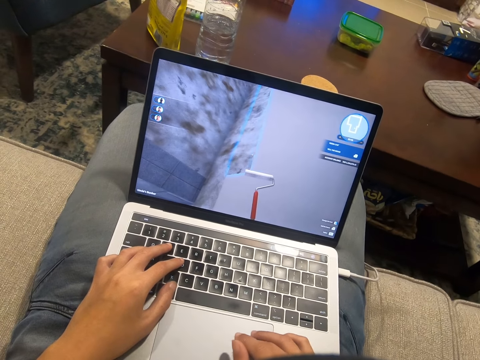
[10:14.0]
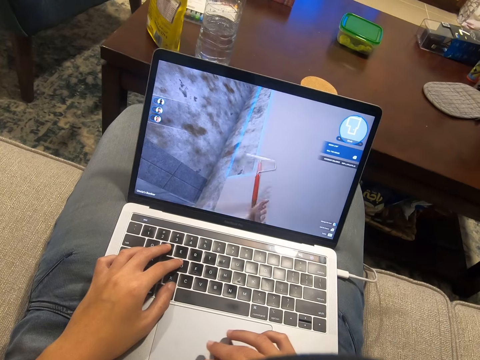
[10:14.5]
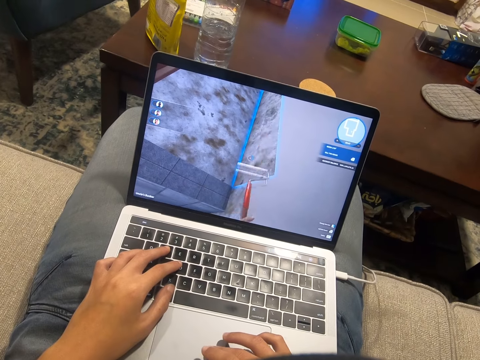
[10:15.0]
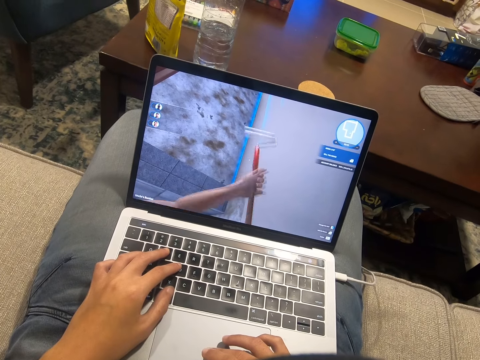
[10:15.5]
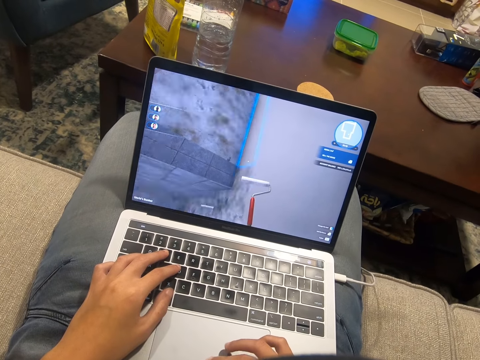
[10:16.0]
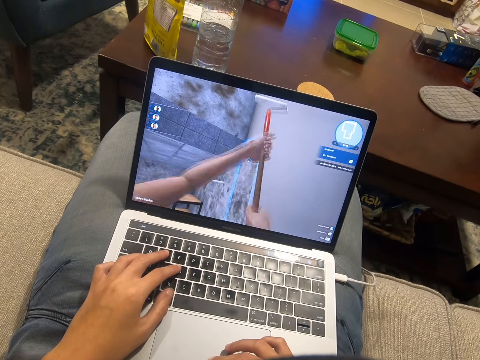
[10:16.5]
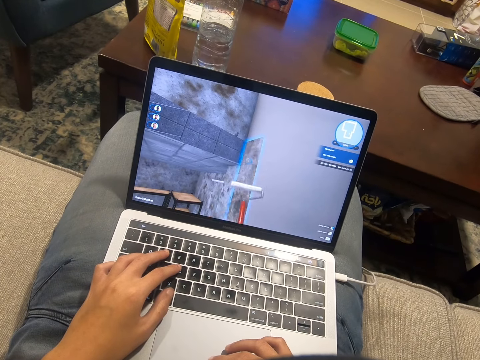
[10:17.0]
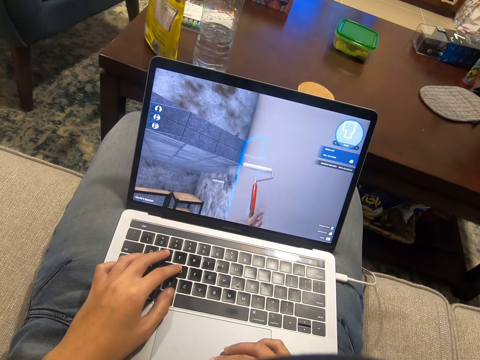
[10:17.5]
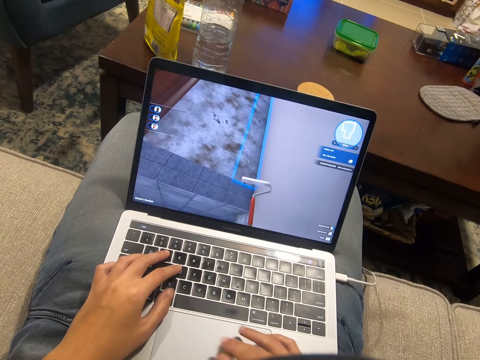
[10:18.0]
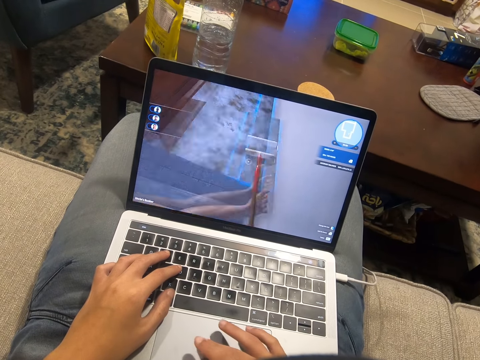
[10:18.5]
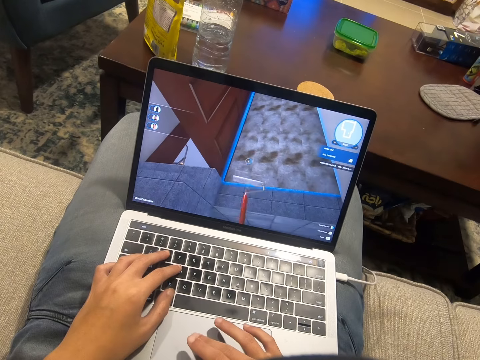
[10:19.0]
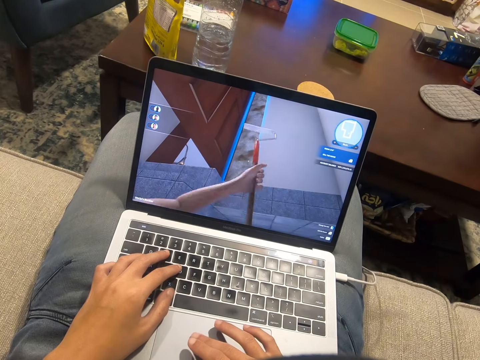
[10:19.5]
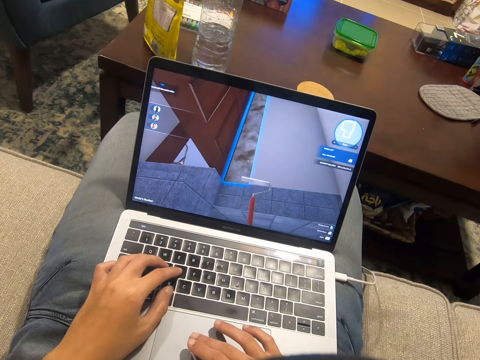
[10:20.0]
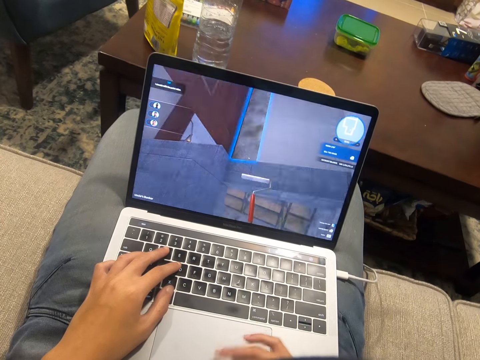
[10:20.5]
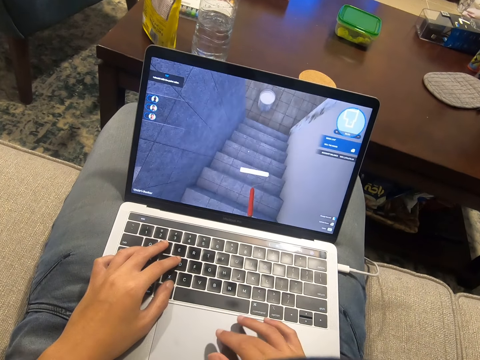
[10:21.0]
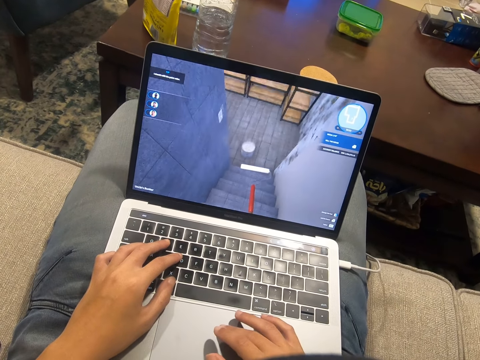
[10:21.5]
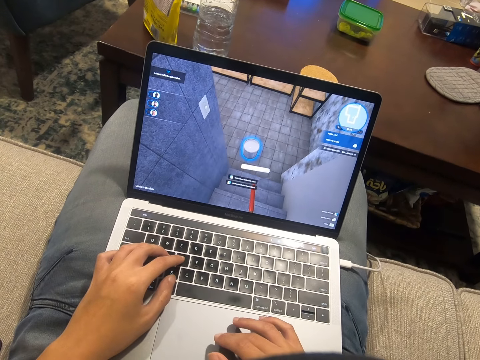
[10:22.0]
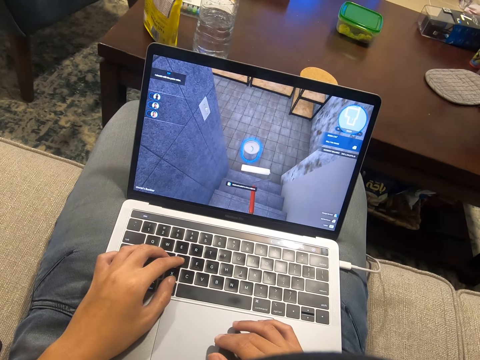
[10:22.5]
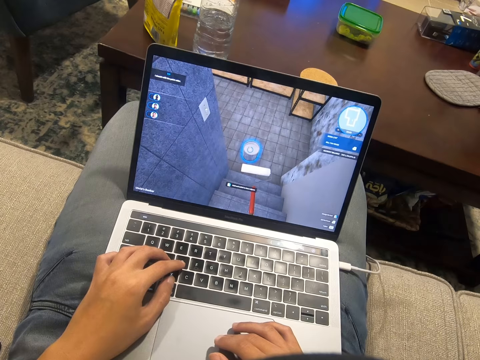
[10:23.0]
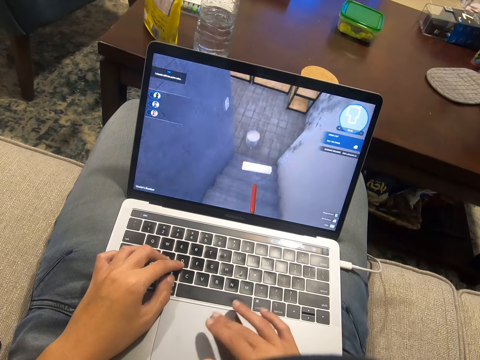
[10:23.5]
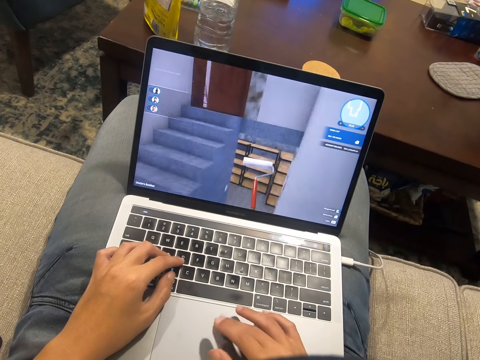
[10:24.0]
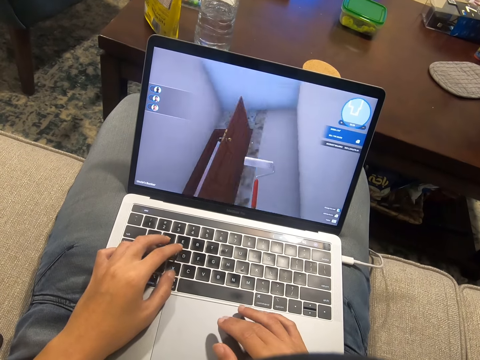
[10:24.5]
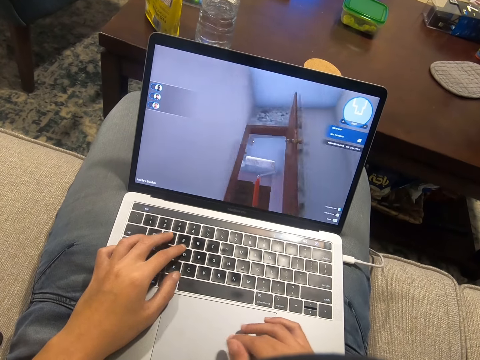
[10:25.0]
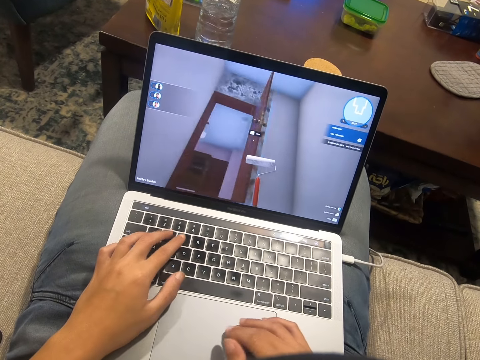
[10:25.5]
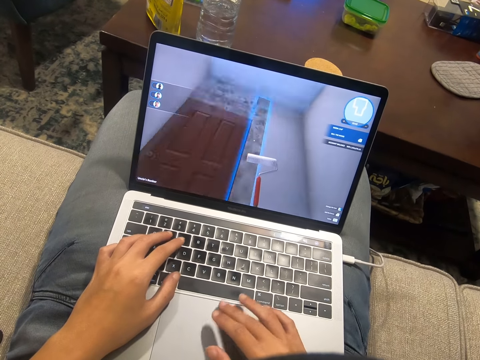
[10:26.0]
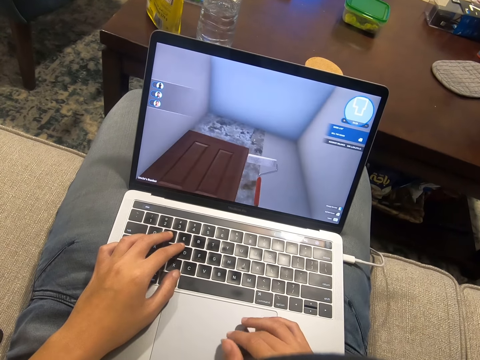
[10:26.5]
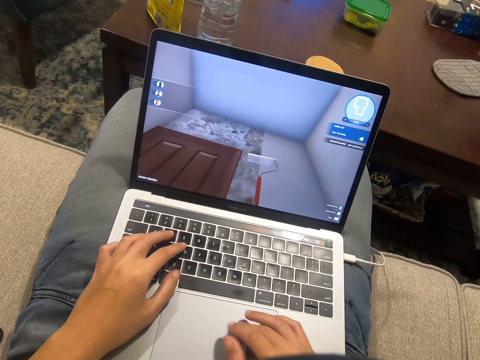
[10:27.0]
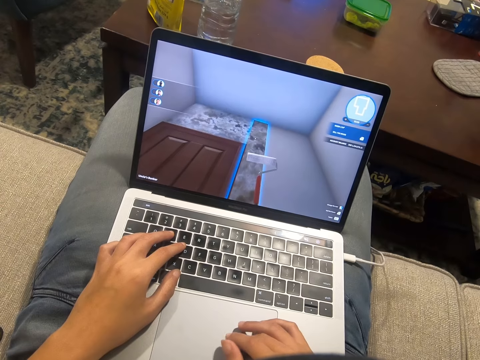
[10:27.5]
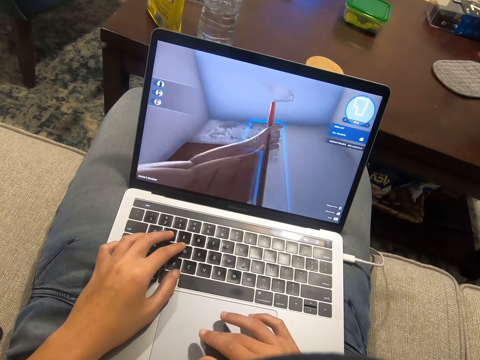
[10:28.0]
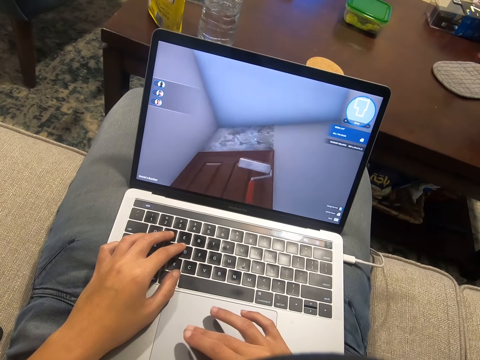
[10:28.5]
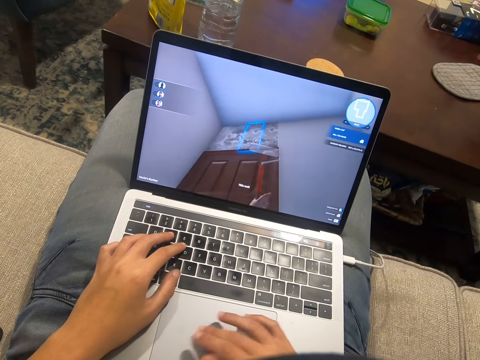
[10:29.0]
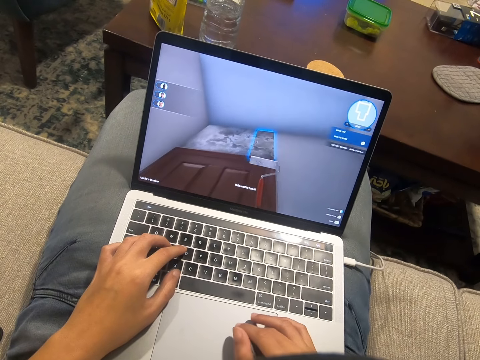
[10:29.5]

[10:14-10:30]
The camera wearer presses a key on the keyboard. They scroll on the laptop. They press a key on the keyboard. They scroll on the laptop.

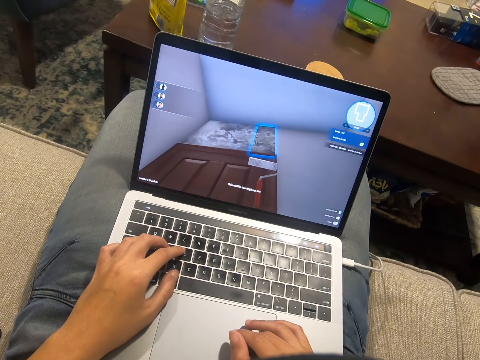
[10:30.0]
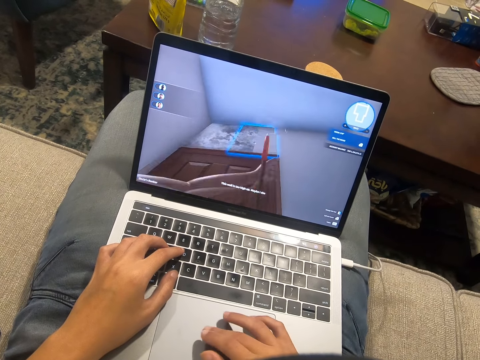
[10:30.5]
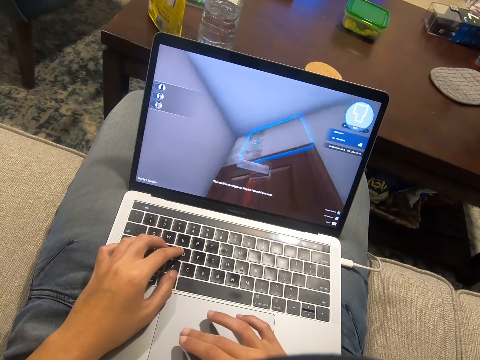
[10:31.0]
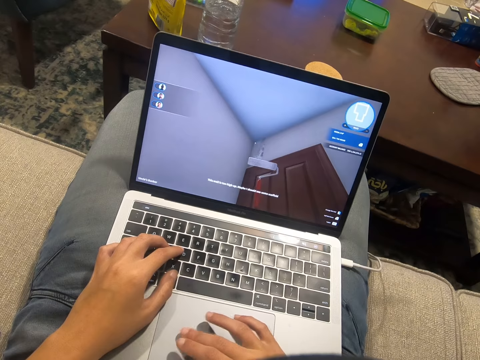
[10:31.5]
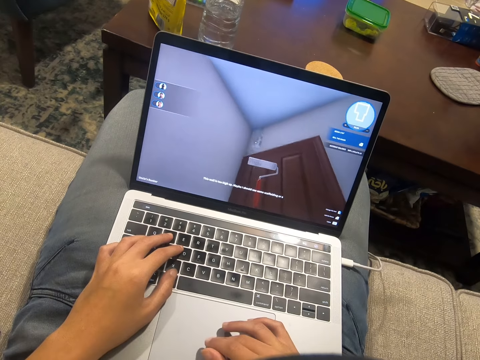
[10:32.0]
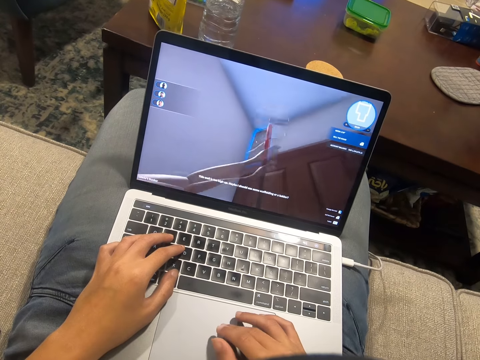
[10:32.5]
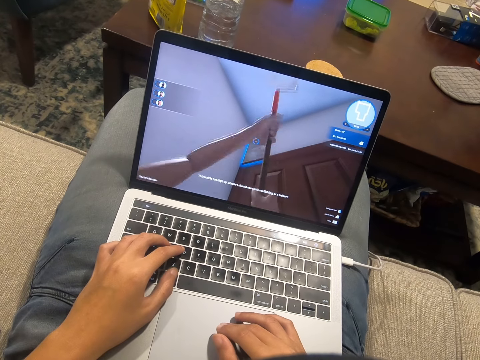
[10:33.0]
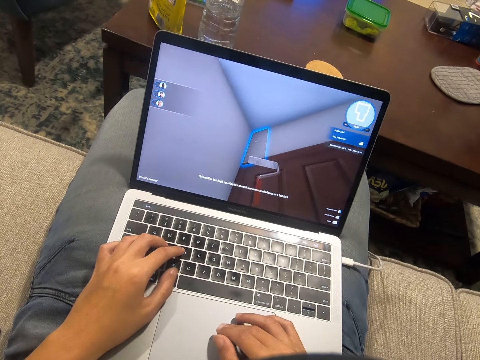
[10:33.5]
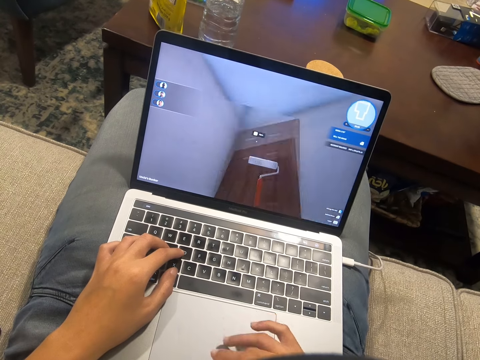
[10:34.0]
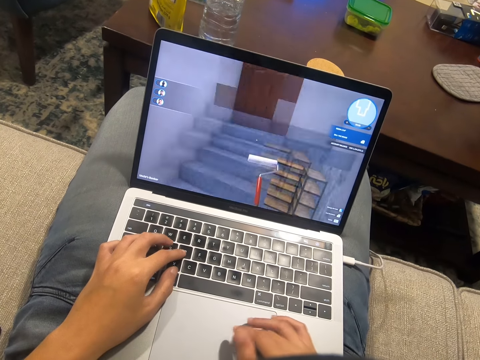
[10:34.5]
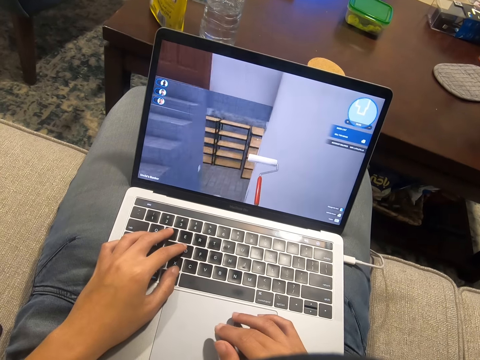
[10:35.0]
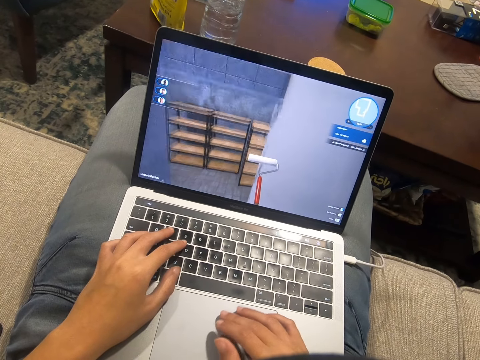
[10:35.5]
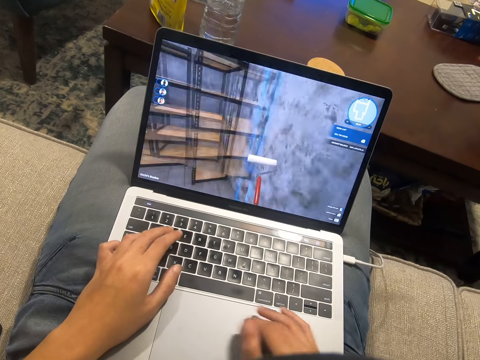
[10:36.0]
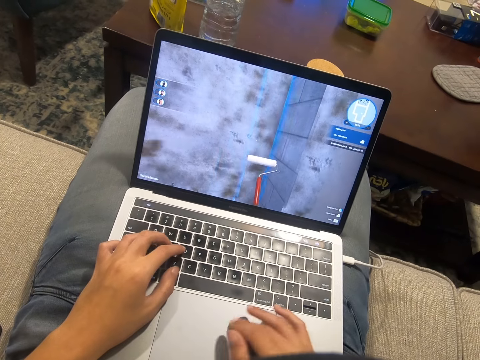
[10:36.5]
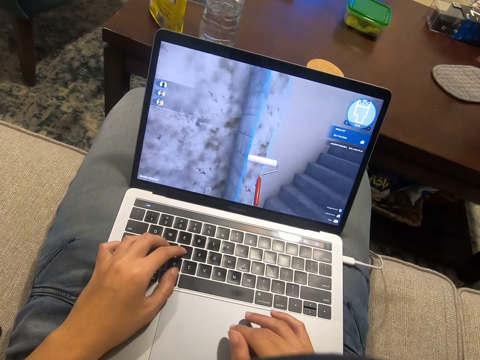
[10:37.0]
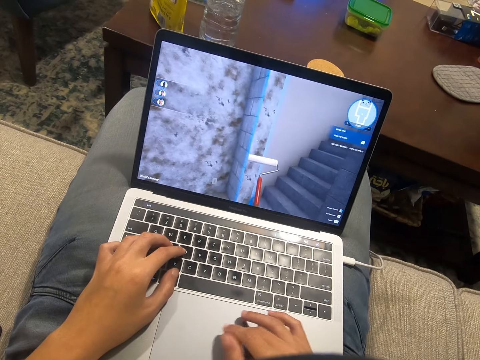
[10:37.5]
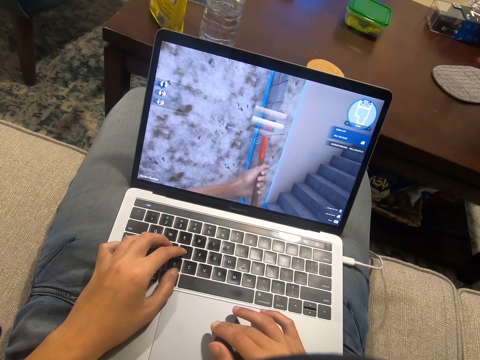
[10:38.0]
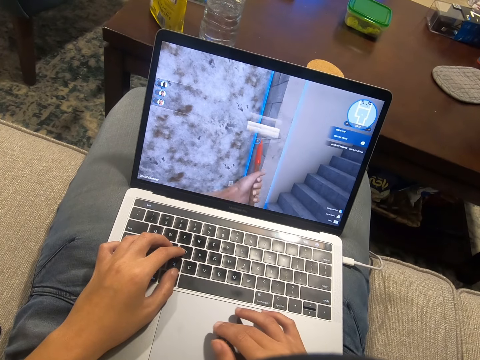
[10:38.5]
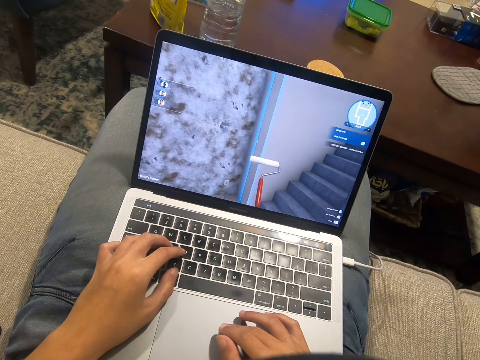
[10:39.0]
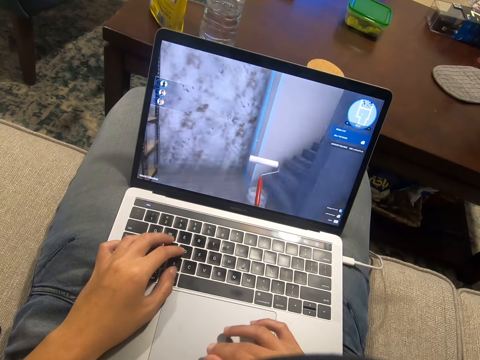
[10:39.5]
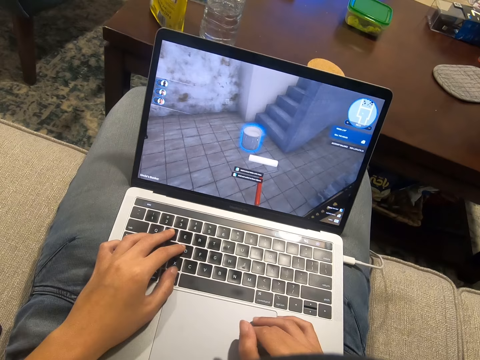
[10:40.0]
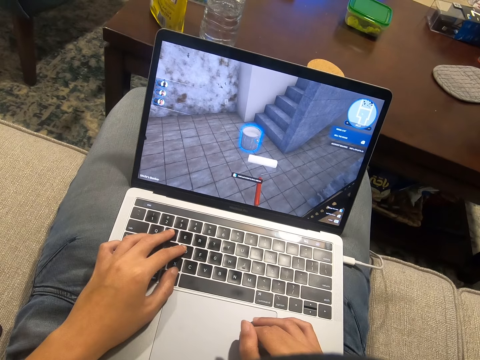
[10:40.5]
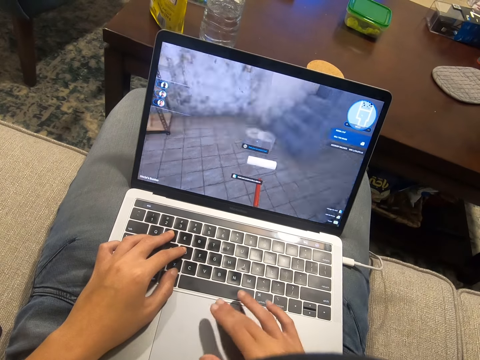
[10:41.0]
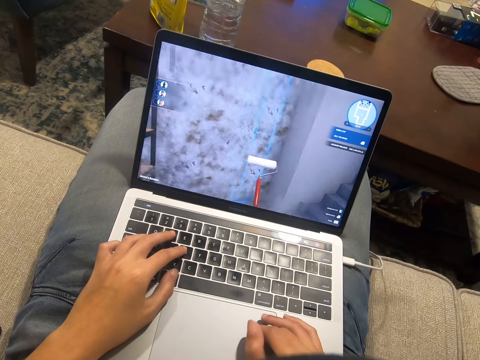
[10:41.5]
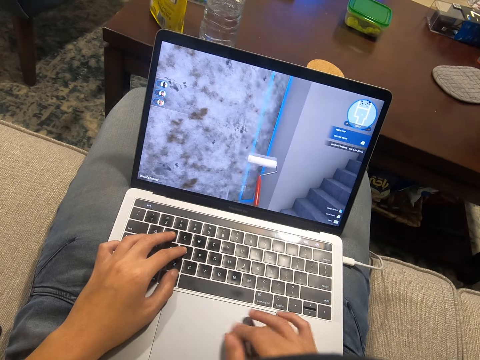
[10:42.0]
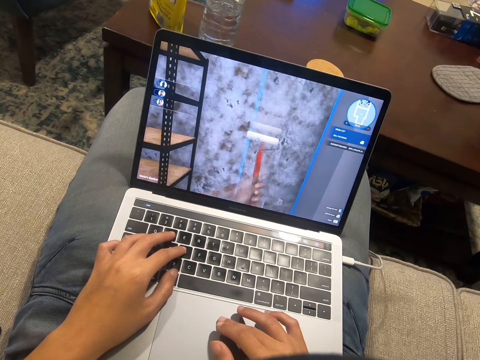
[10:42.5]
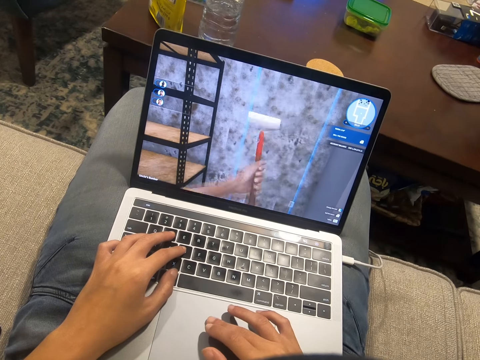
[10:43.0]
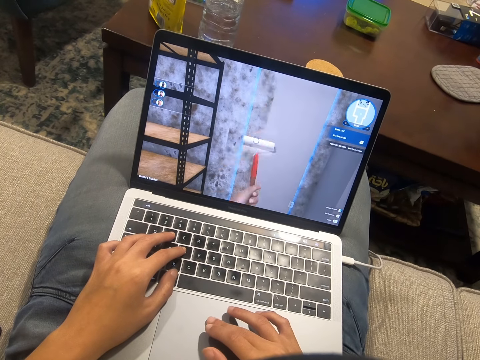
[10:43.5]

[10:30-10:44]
The camera wearer presses a key on the keyboard. They scroll on the laptop. They type on the keyboard. They scroll on the laptop.
